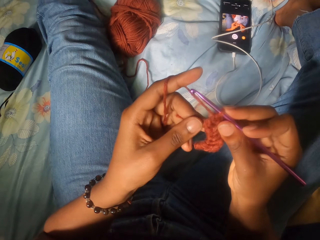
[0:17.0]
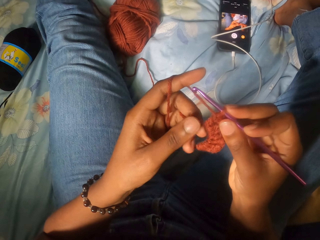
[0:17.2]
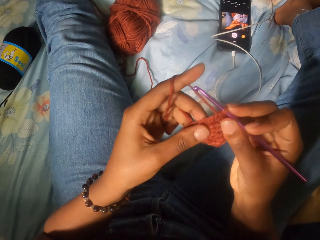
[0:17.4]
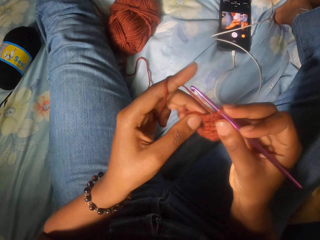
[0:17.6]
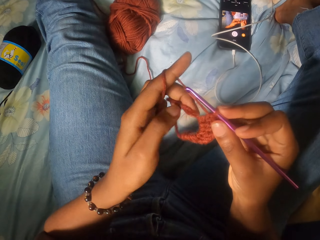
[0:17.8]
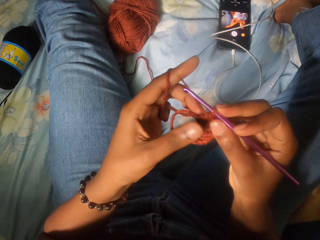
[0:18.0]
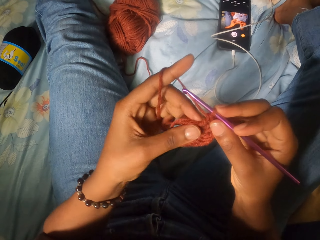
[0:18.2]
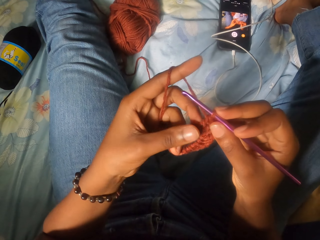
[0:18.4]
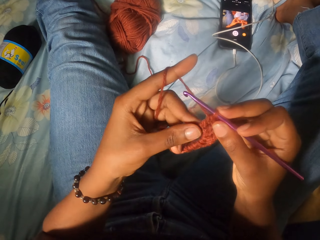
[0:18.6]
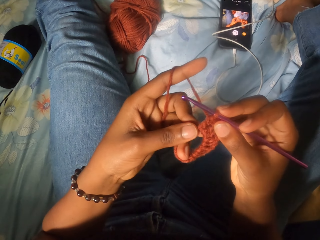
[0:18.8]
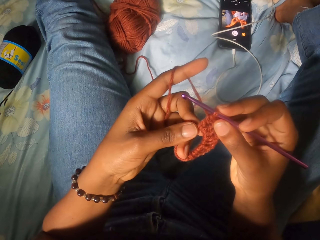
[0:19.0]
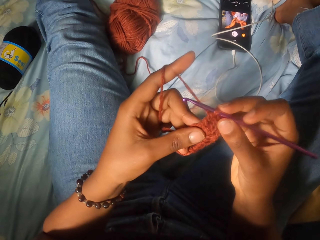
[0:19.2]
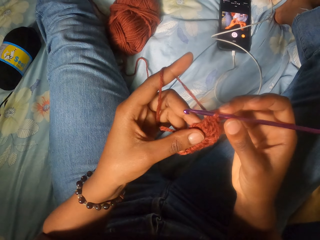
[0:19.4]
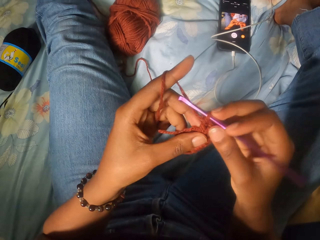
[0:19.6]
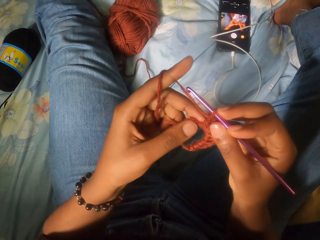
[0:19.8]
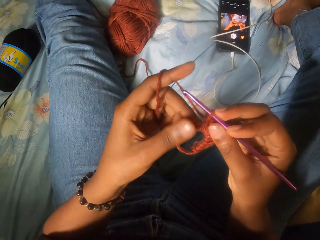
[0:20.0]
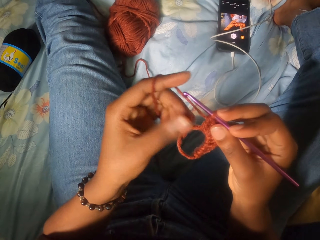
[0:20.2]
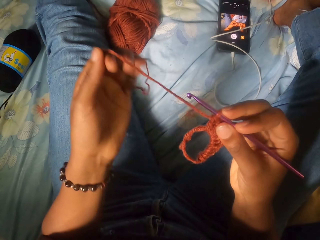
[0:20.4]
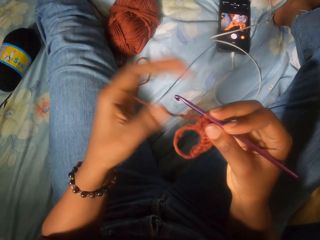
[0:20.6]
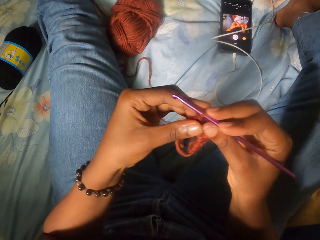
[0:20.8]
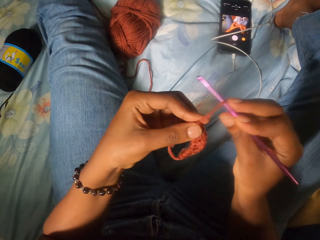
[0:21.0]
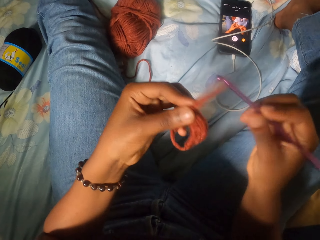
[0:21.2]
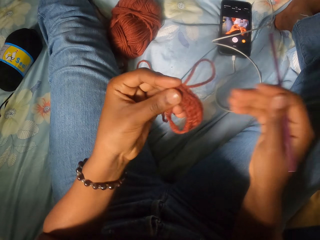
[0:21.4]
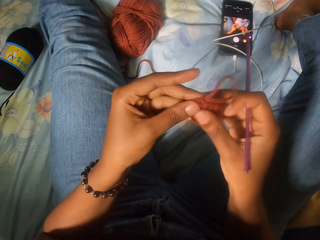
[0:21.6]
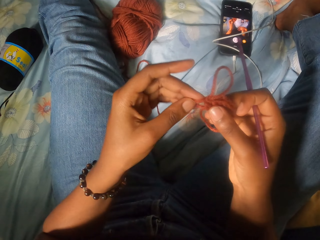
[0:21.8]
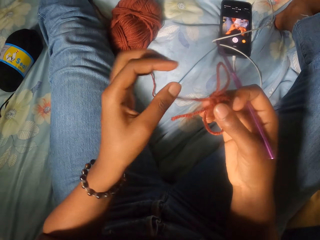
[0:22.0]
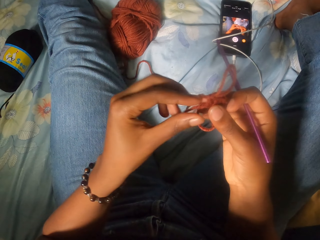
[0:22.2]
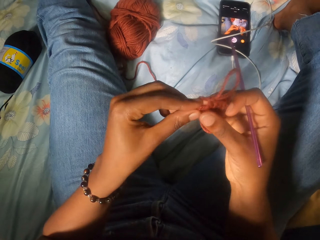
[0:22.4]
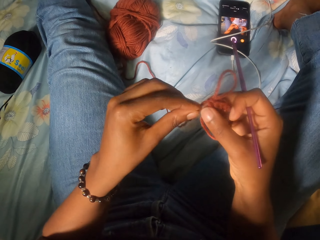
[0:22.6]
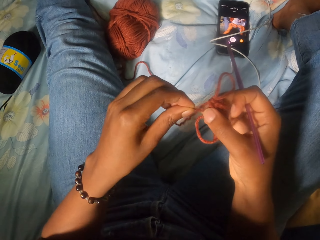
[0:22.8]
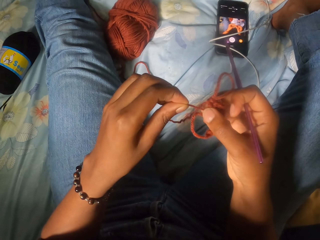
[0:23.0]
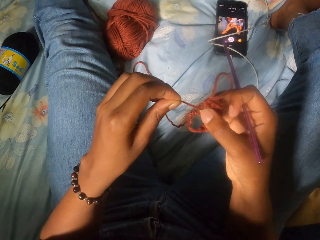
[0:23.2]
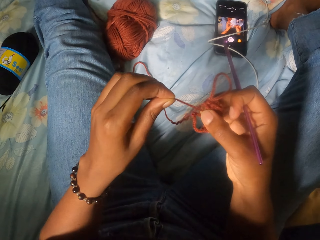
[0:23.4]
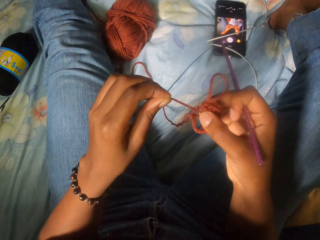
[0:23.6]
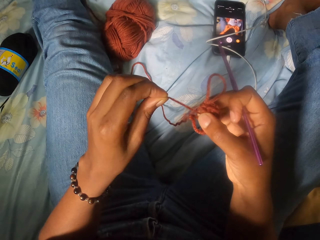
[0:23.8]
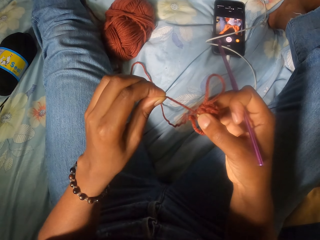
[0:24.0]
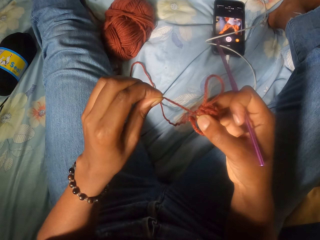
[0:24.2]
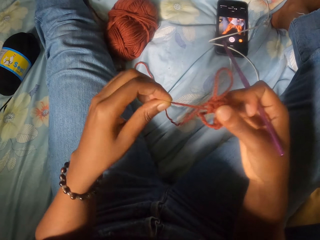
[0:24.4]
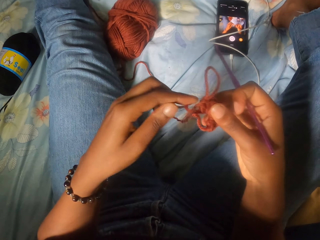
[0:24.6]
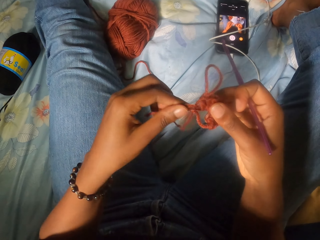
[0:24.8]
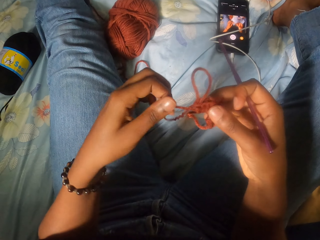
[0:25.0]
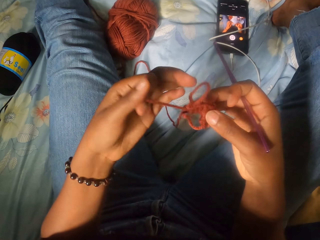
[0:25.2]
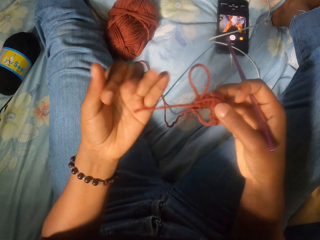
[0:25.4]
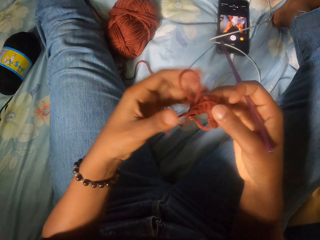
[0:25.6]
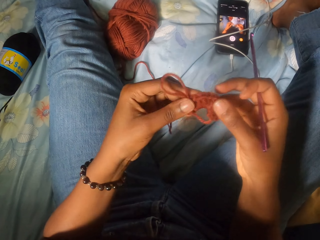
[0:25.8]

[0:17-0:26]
The camera wearer touches the knitted thread. They untangle the piece of yarn with both hands.

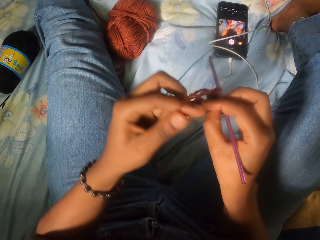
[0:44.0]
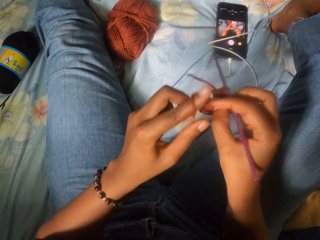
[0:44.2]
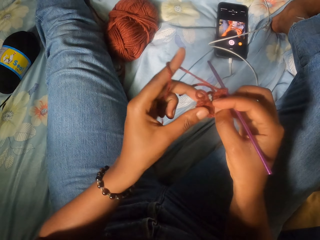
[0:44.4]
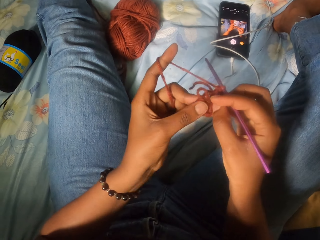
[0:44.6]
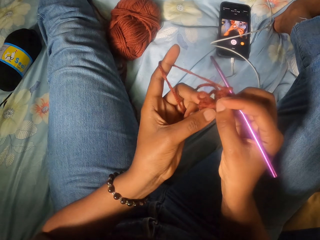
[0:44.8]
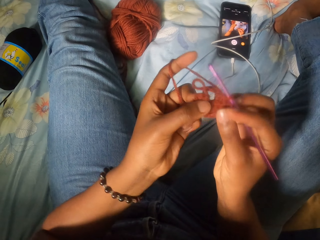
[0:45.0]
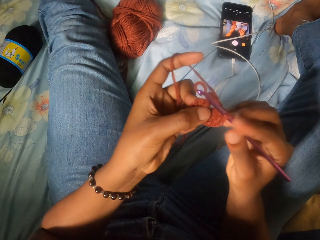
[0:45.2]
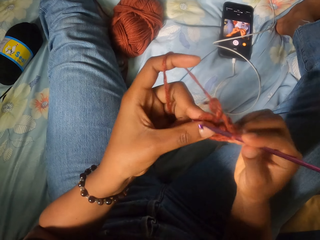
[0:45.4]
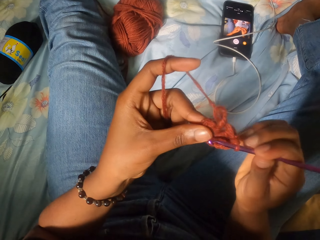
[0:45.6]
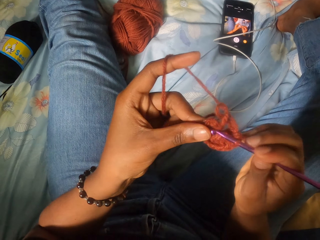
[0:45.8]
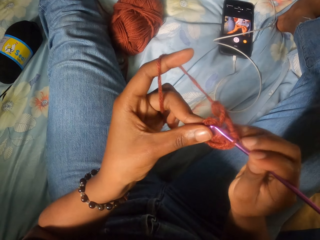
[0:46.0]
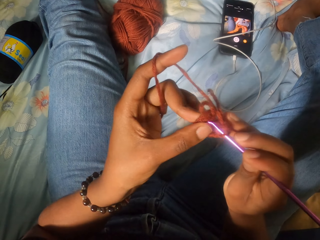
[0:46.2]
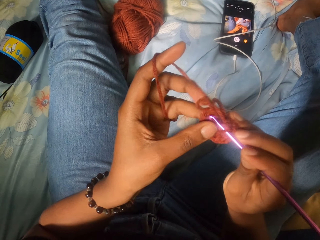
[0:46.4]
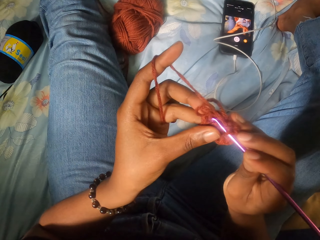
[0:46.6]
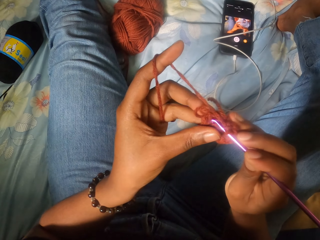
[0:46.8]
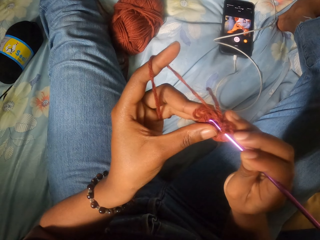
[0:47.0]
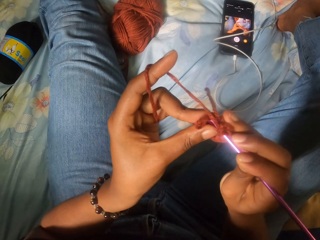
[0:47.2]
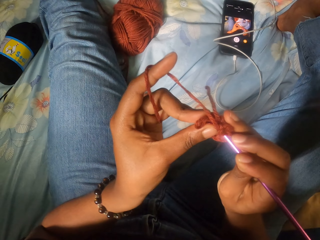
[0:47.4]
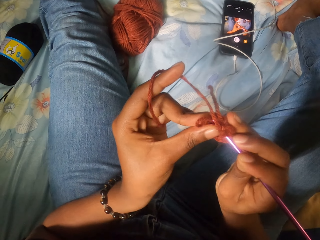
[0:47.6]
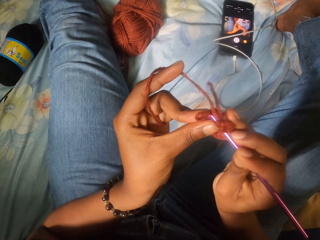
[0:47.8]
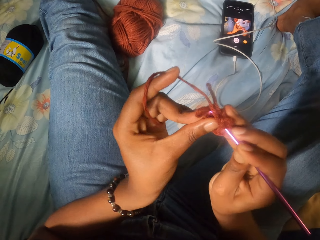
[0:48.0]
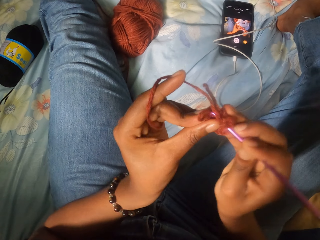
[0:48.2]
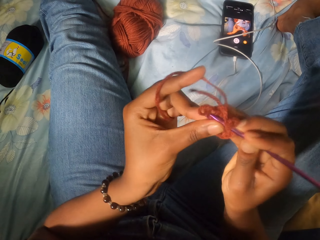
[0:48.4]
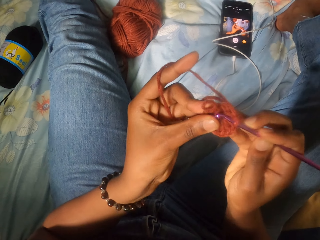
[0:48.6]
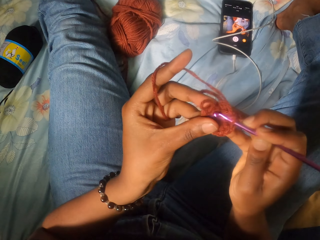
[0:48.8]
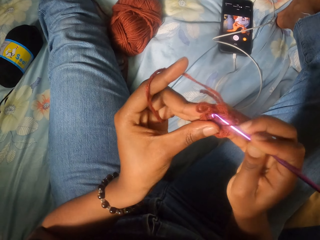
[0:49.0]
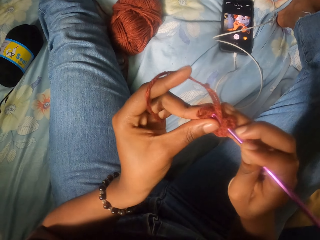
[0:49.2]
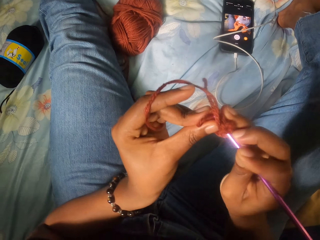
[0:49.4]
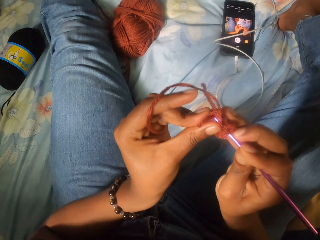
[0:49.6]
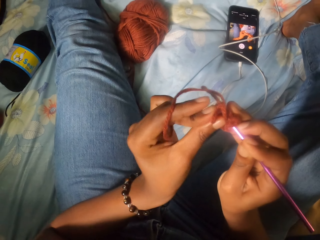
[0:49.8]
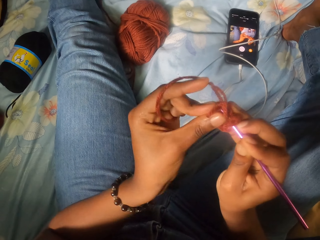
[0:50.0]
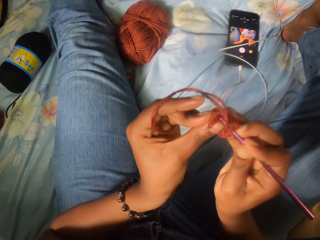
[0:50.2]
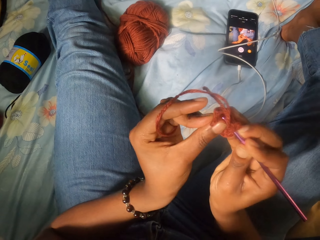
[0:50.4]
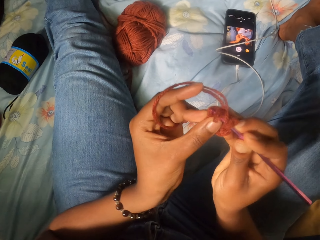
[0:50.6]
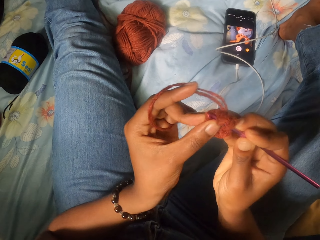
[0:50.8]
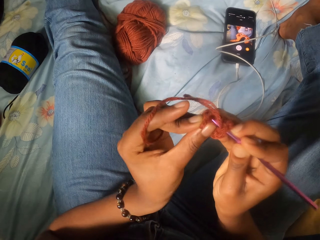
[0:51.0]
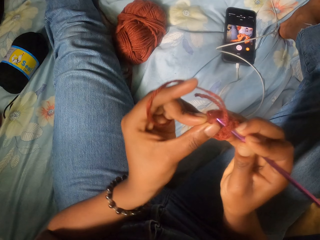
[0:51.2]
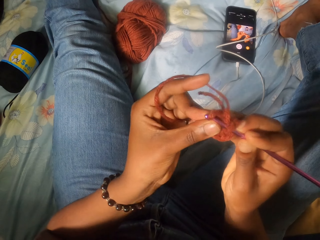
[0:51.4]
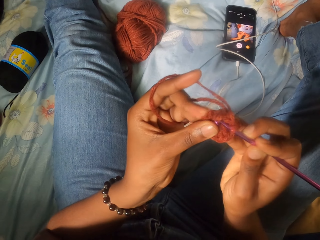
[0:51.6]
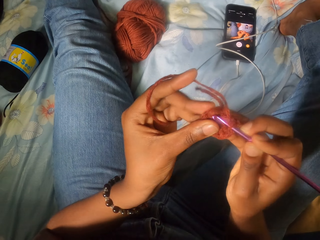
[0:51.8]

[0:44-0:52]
The camera wearer crochets the piece of yarn with the crochet hook in her right hand.

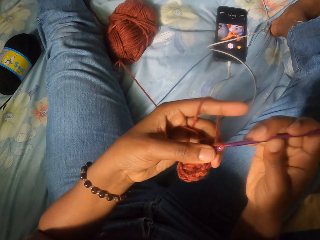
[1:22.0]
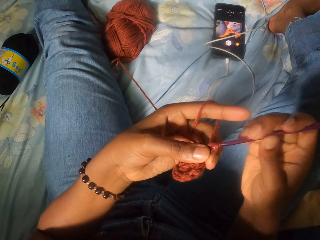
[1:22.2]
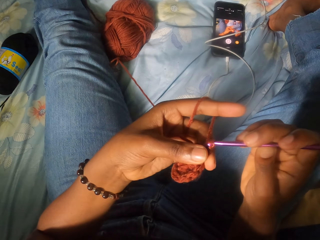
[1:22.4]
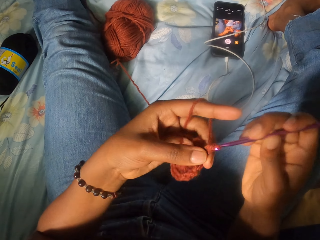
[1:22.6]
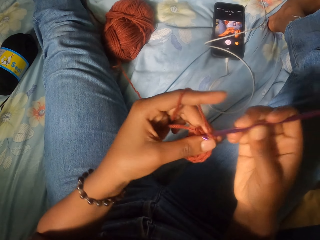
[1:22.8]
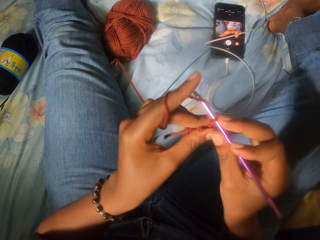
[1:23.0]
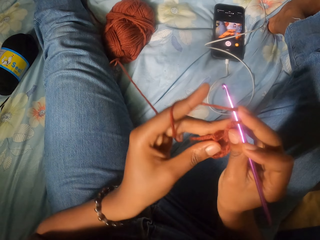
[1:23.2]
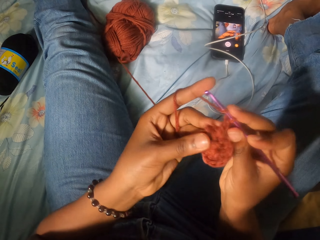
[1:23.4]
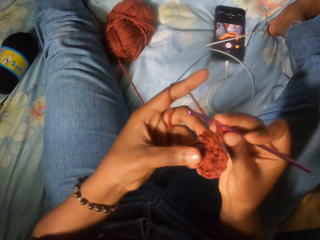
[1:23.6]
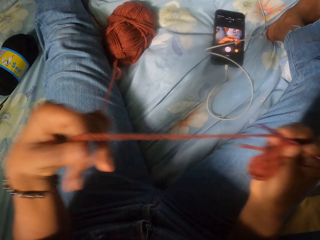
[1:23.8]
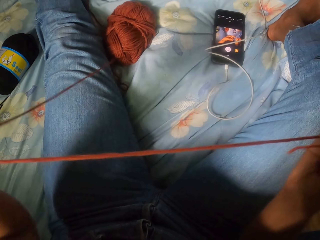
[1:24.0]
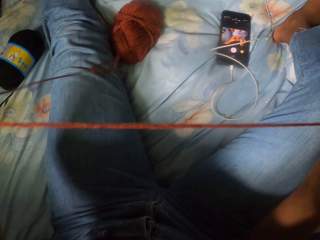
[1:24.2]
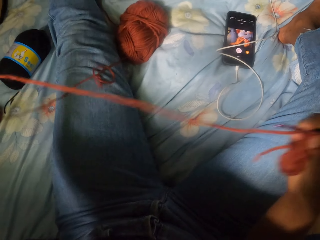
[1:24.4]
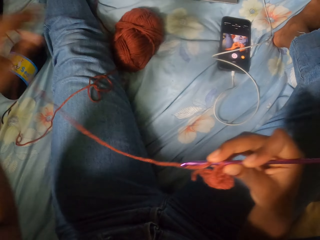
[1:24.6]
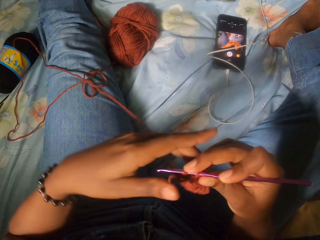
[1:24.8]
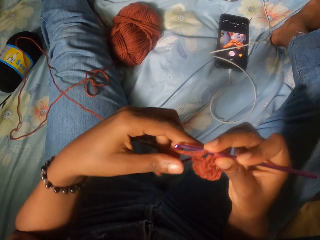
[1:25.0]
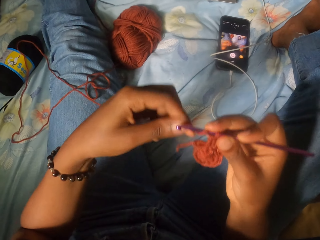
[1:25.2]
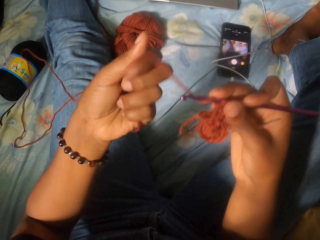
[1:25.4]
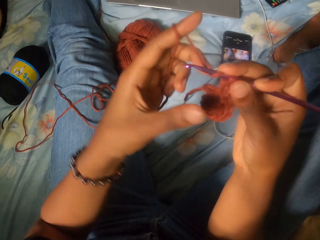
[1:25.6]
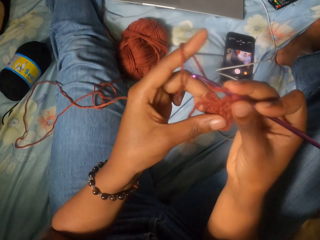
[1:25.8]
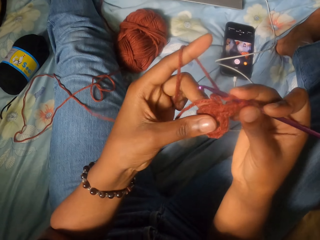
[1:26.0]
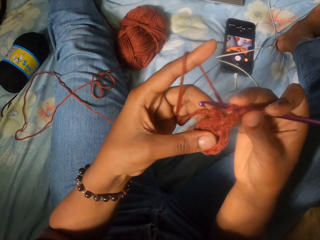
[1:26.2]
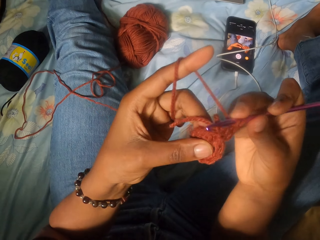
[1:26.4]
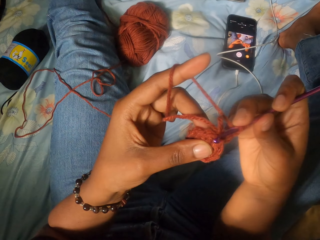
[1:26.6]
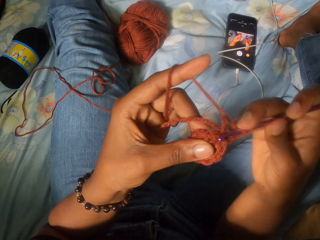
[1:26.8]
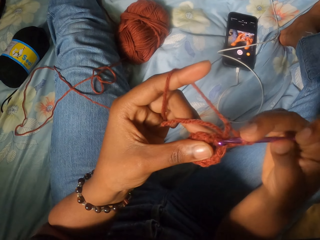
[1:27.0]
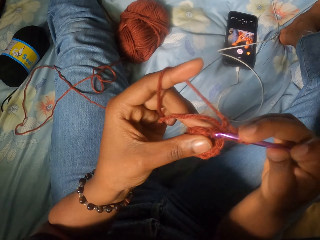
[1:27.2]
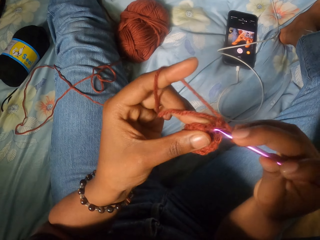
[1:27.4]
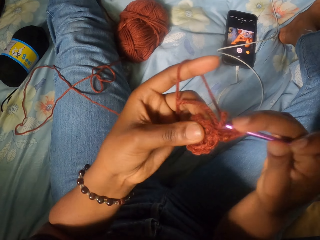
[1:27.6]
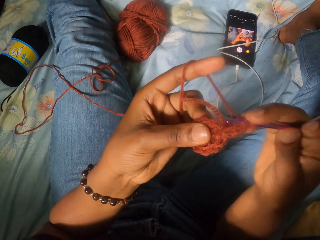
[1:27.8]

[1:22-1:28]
The camera wearer pulls the thread.
